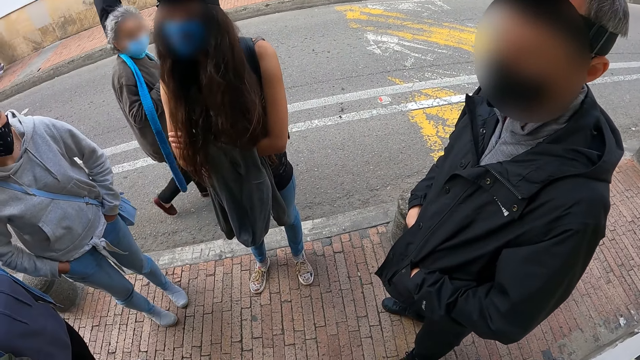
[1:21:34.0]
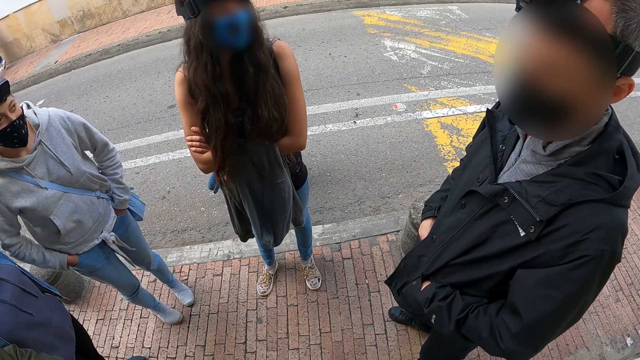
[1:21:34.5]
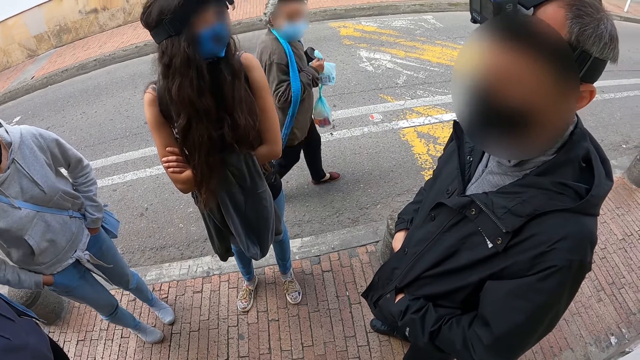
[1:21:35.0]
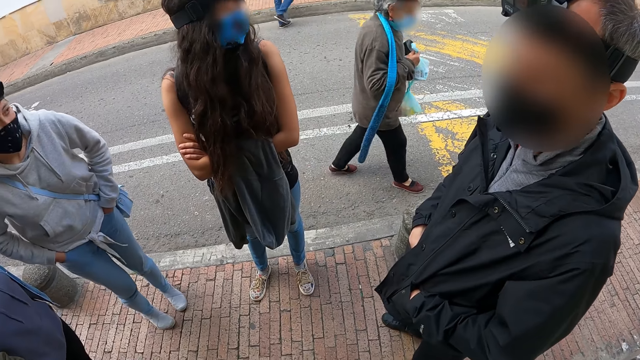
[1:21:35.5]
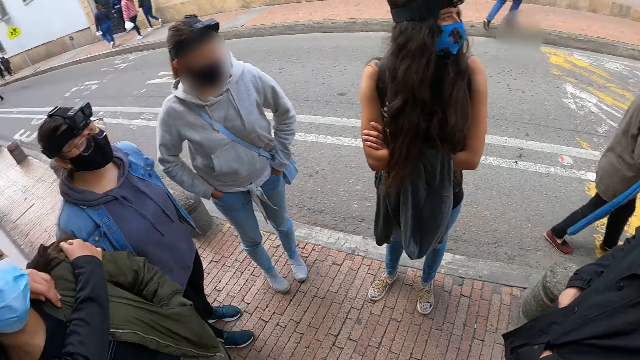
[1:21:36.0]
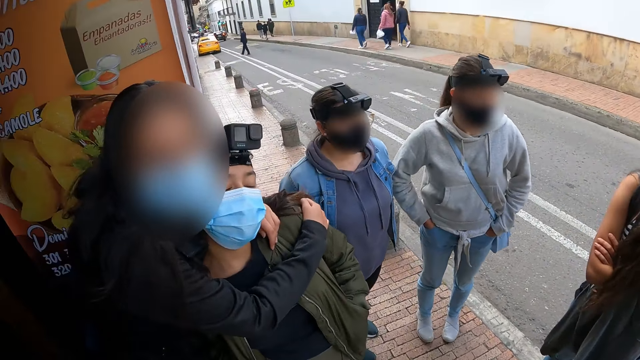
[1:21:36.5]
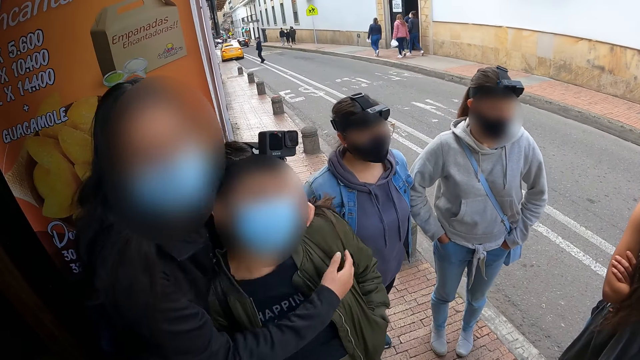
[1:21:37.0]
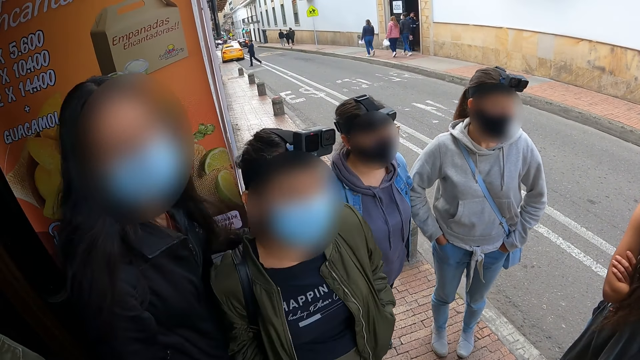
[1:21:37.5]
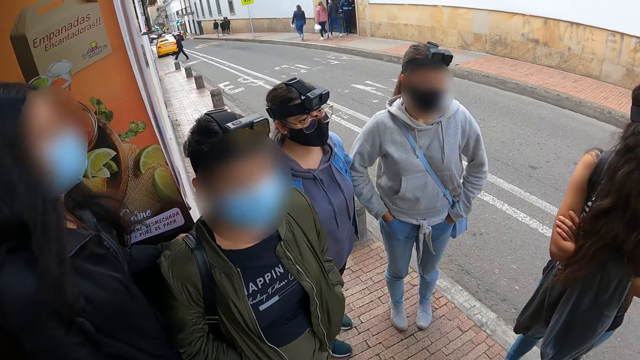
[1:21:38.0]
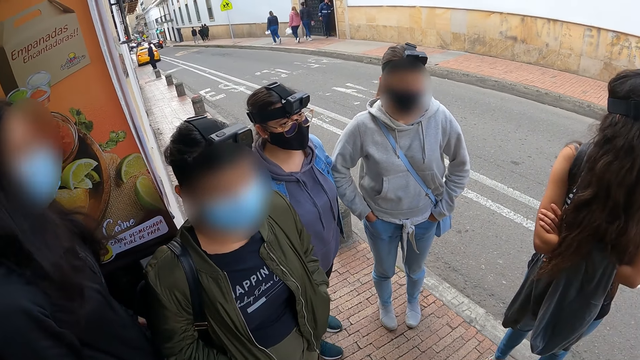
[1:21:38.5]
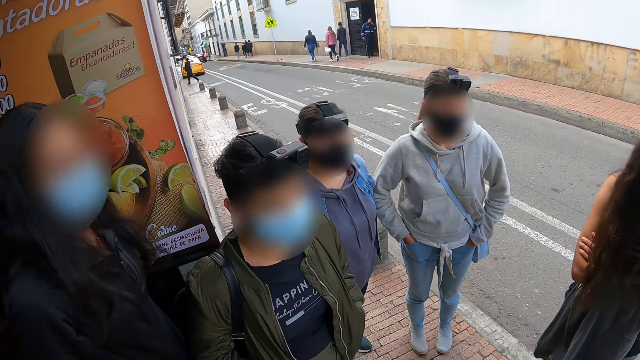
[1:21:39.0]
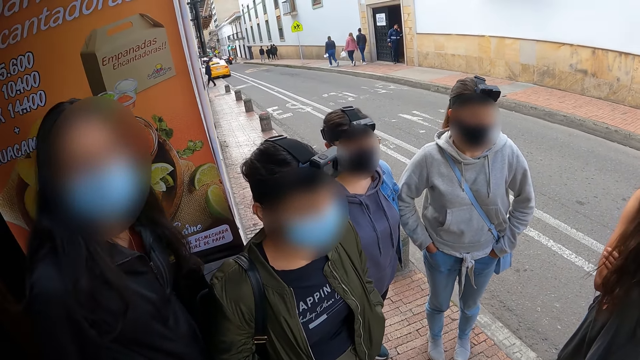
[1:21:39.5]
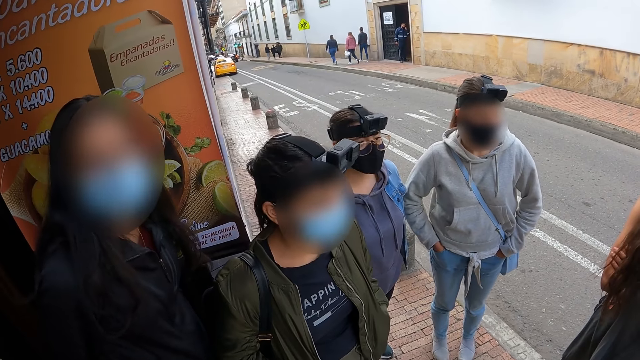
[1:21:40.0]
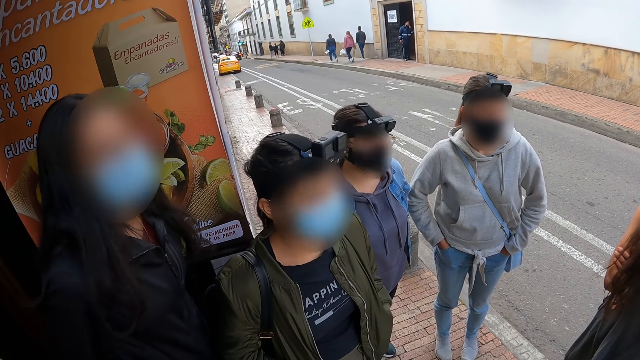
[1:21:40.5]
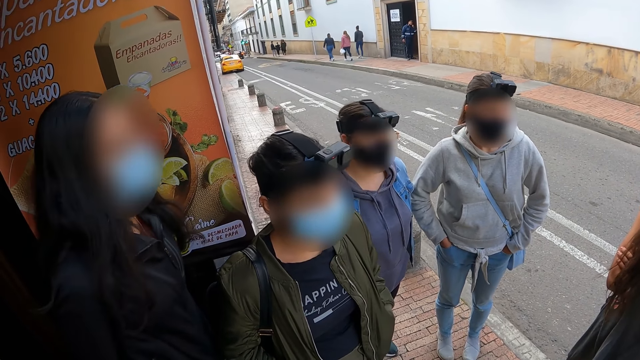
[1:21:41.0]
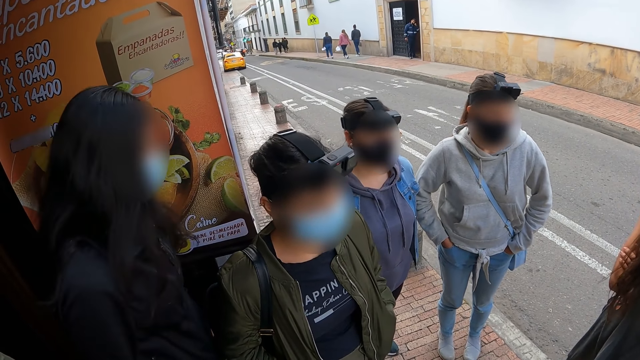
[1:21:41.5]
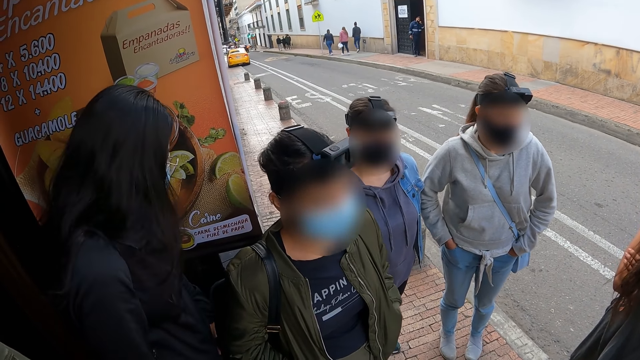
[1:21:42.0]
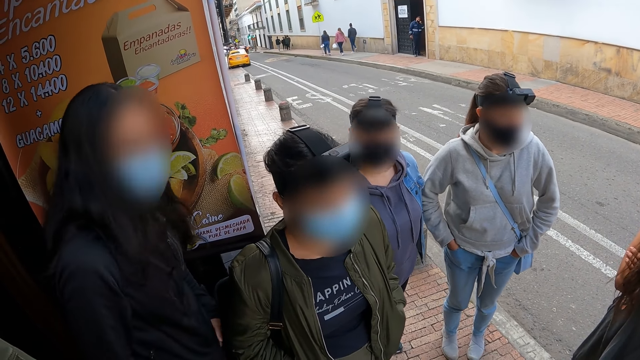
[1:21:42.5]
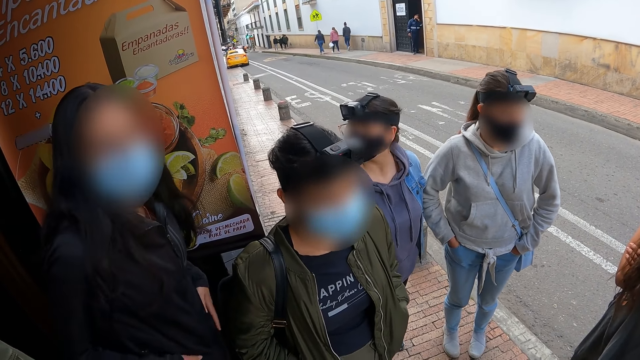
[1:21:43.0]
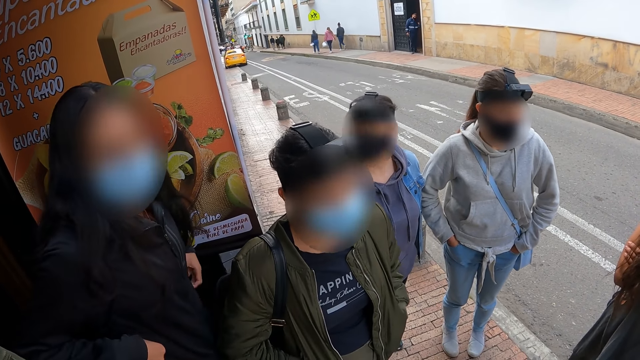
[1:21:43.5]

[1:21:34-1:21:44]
The camera wearer looks around. They look at women. They look at a woman.

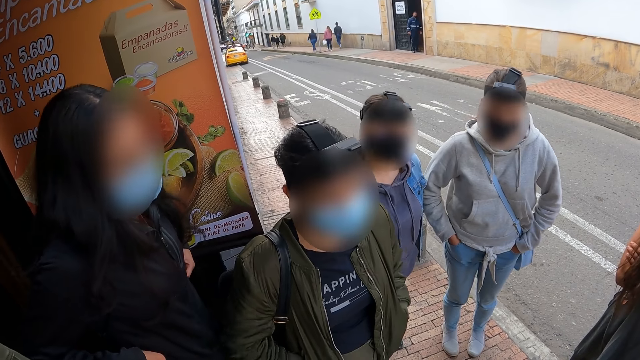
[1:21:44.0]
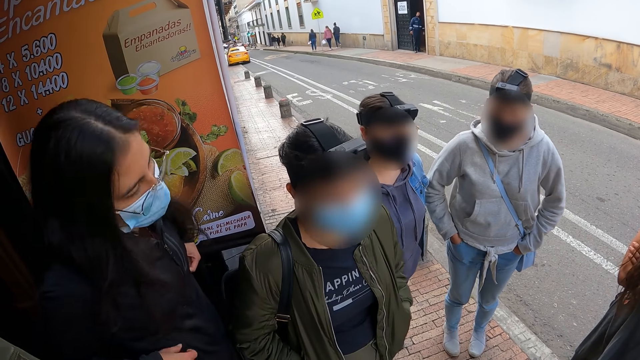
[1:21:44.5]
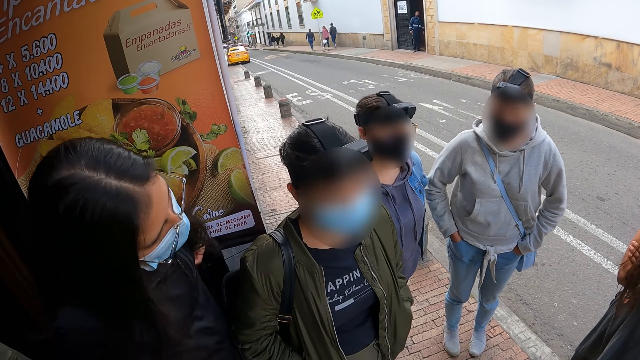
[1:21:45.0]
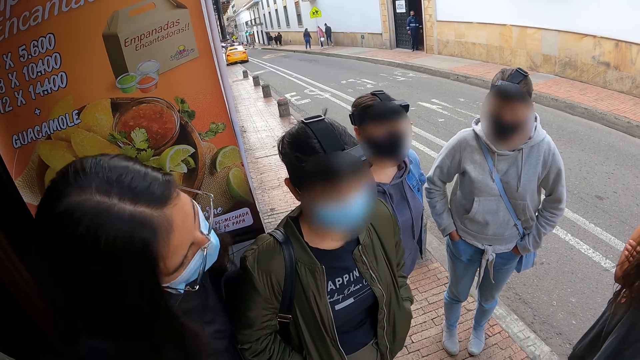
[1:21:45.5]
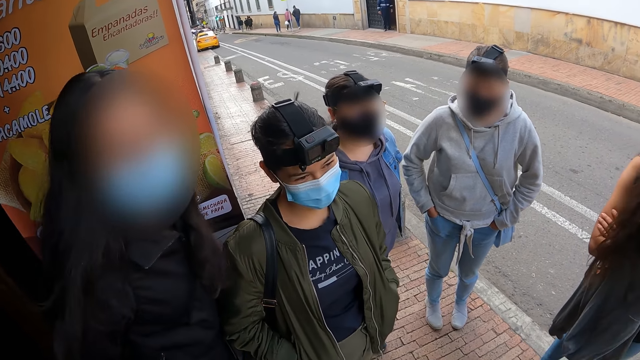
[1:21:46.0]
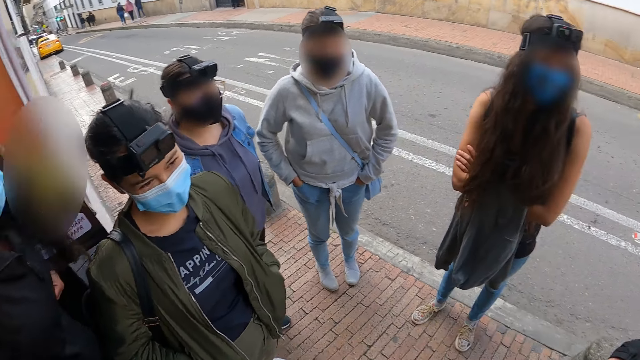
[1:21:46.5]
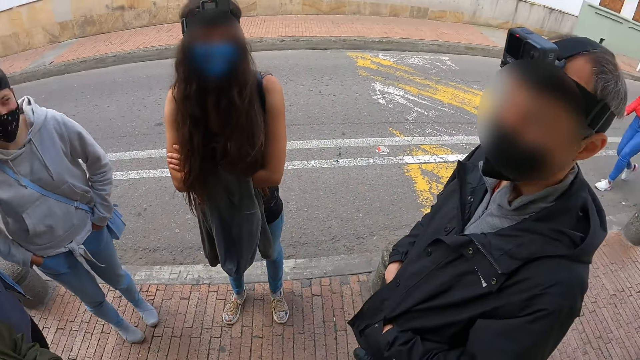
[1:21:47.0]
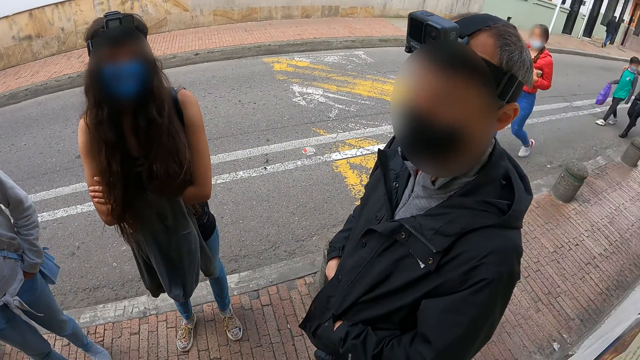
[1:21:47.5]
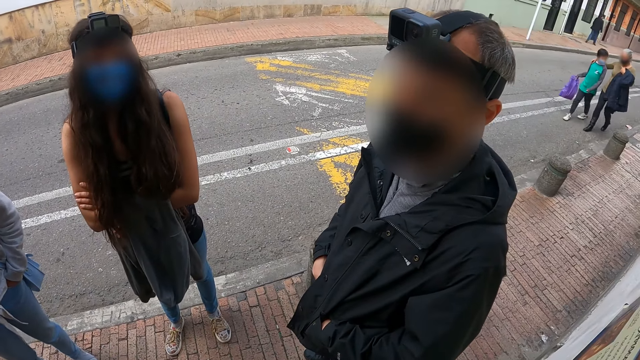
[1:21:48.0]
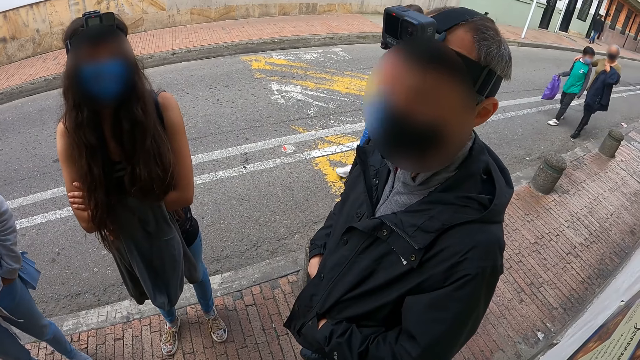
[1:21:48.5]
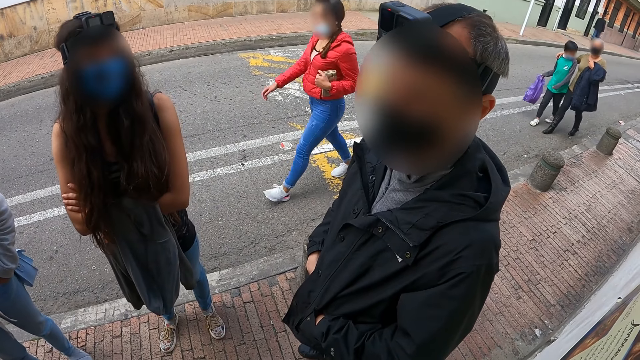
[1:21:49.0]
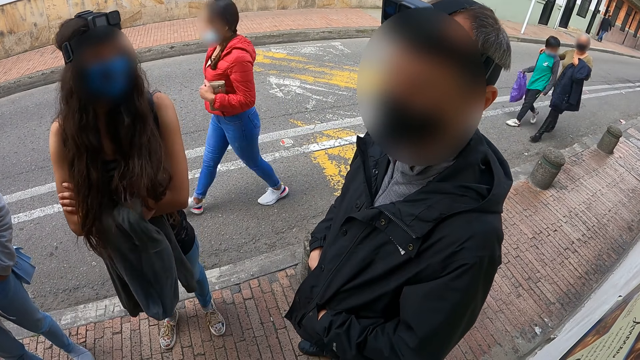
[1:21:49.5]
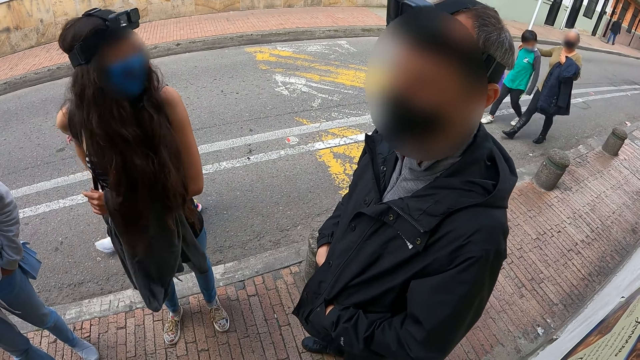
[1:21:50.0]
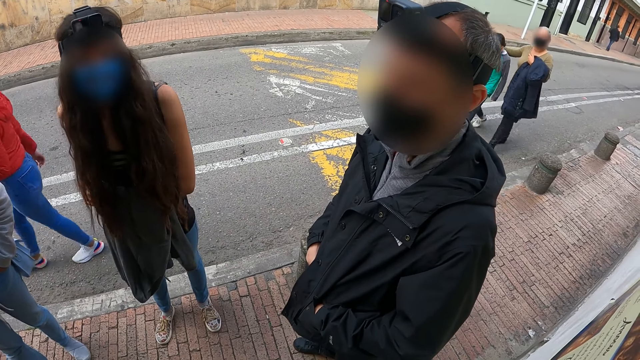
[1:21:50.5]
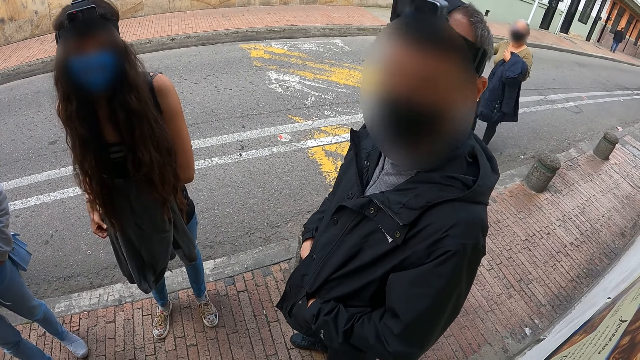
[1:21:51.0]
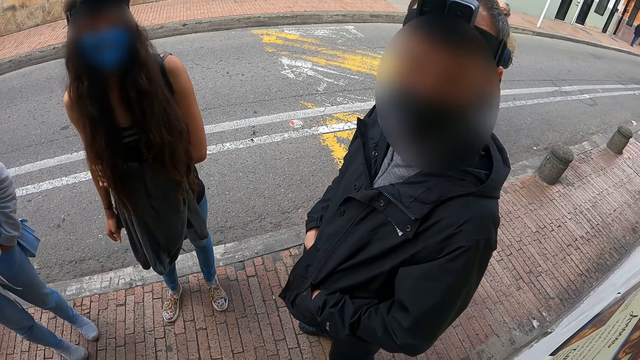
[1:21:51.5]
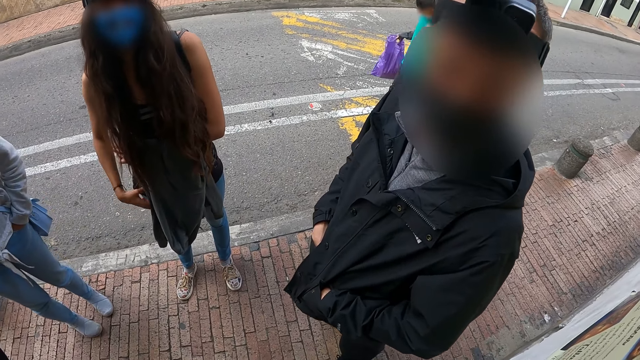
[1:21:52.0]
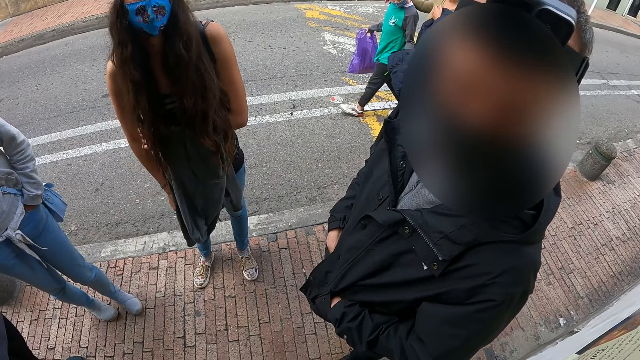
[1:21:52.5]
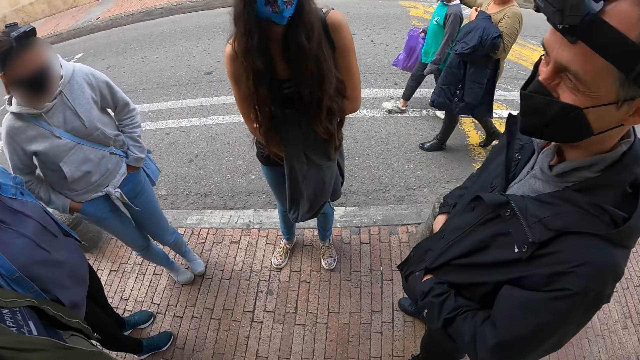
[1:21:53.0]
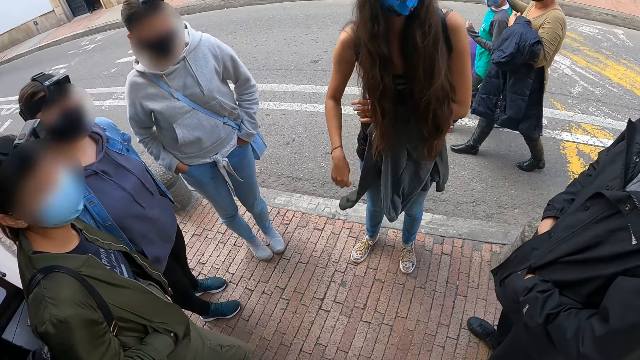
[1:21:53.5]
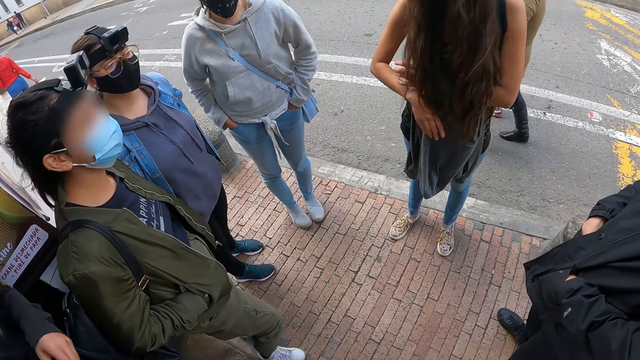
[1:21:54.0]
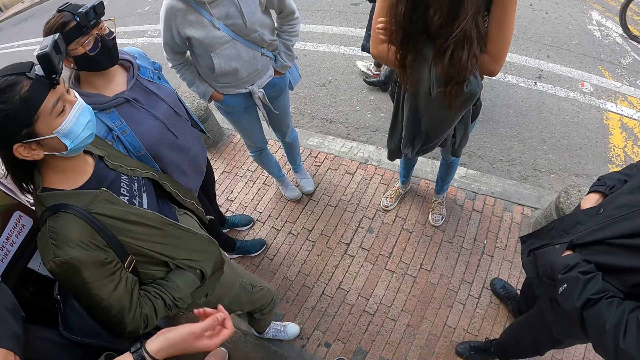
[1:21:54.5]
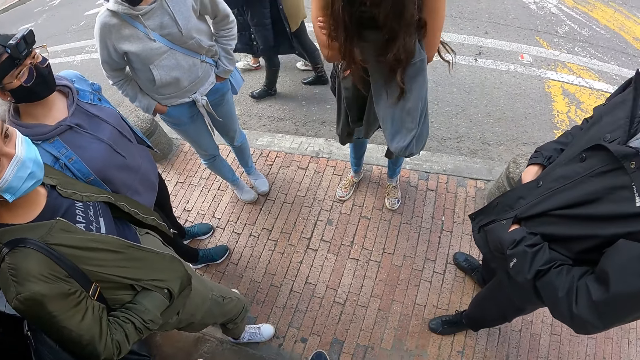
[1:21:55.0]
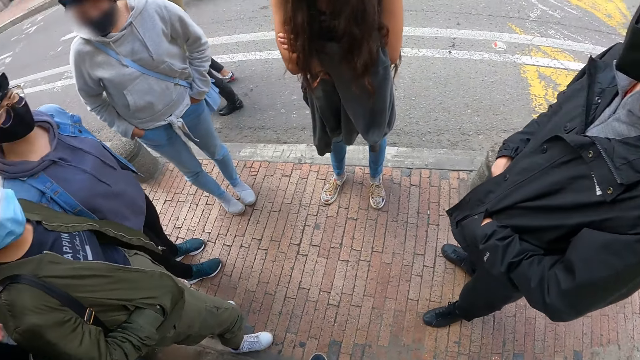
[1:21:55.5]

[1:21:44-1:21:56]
The camera wearer looks around. They look at a man. They look around.
